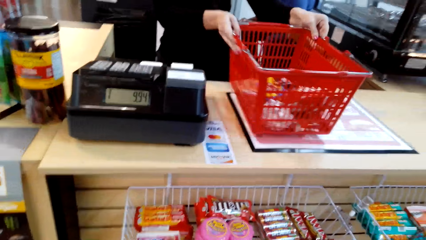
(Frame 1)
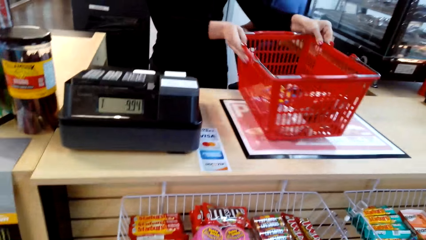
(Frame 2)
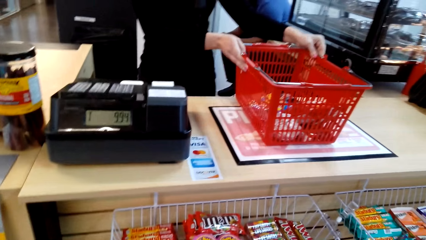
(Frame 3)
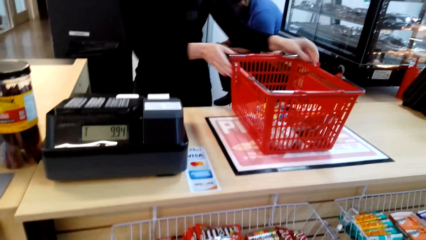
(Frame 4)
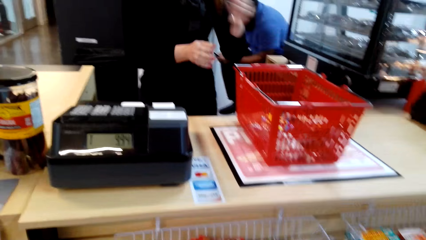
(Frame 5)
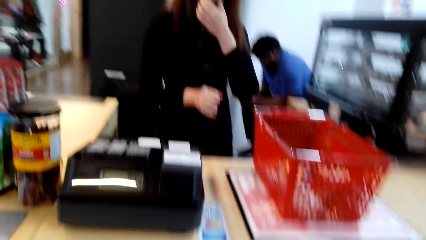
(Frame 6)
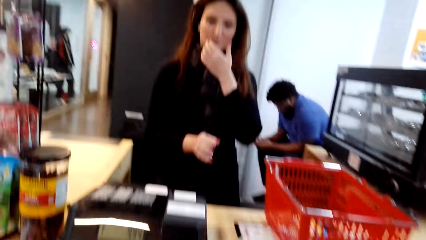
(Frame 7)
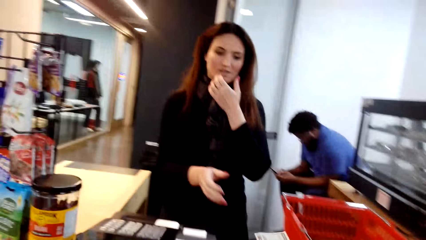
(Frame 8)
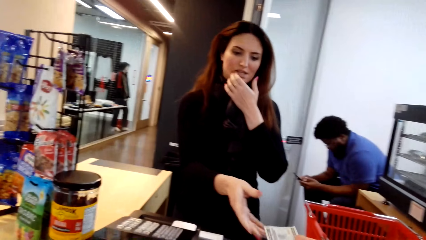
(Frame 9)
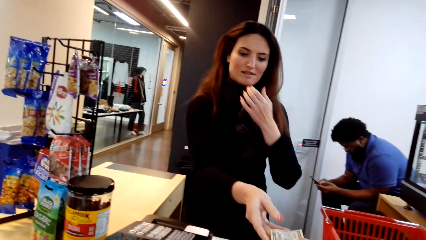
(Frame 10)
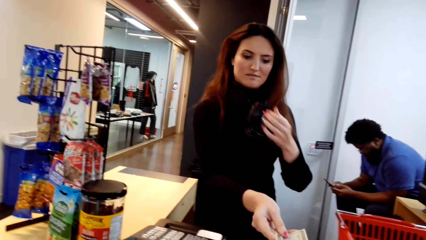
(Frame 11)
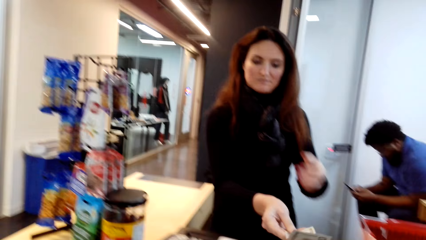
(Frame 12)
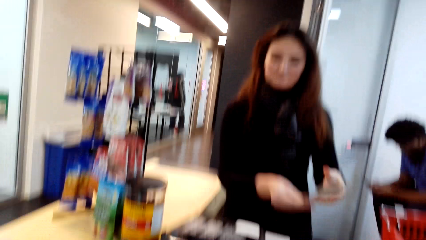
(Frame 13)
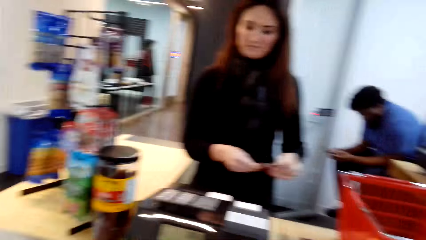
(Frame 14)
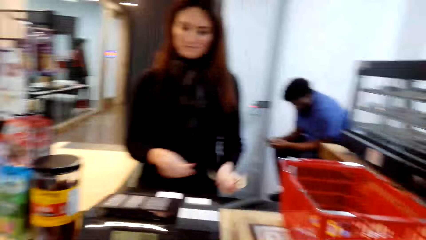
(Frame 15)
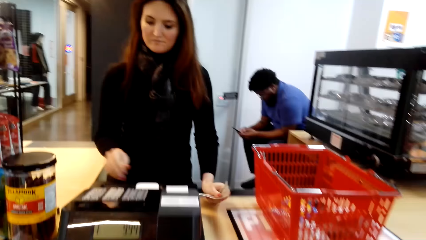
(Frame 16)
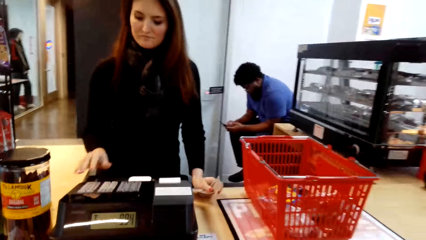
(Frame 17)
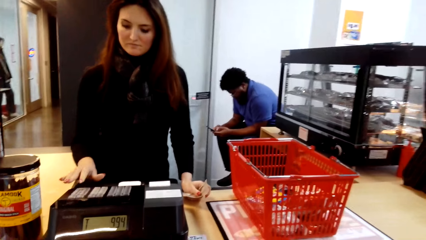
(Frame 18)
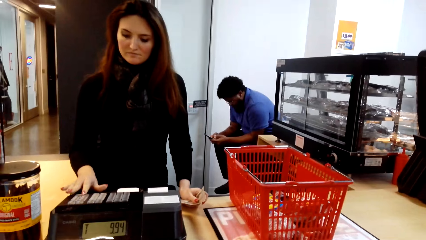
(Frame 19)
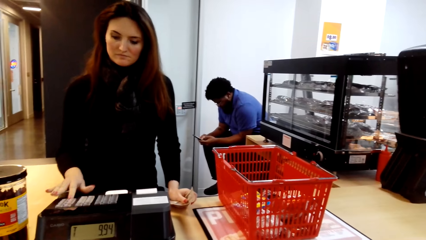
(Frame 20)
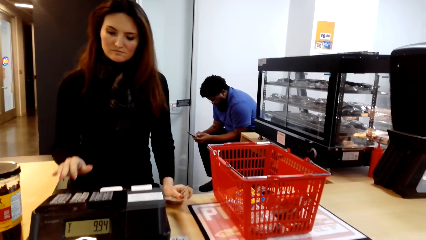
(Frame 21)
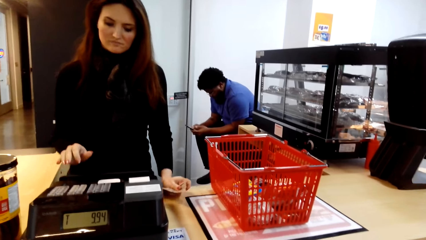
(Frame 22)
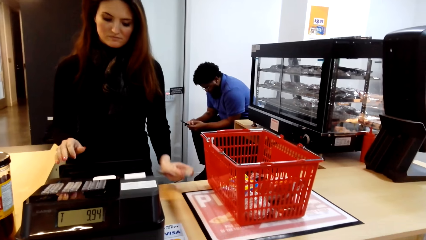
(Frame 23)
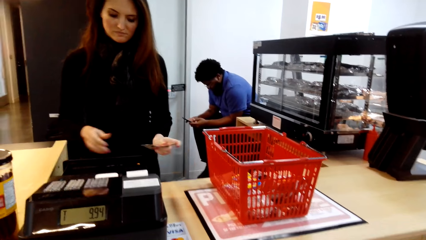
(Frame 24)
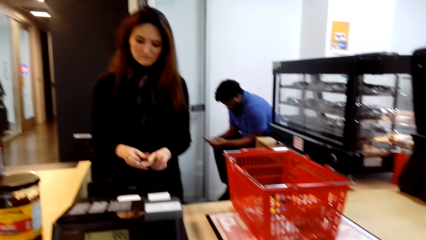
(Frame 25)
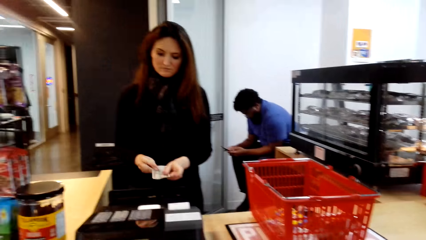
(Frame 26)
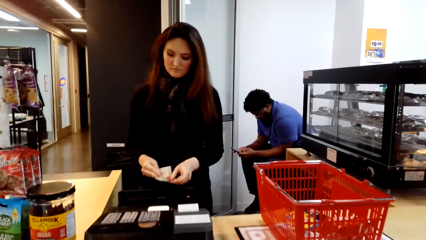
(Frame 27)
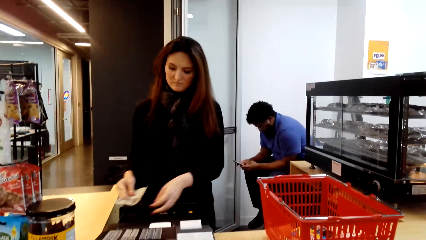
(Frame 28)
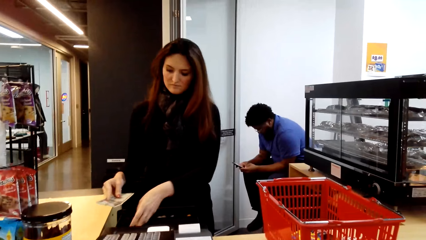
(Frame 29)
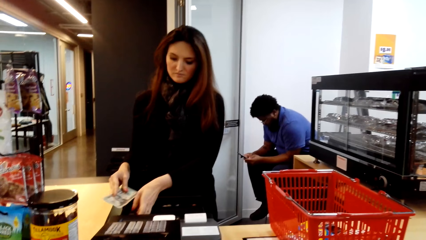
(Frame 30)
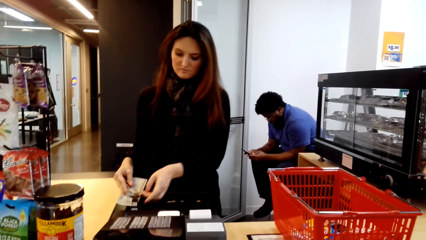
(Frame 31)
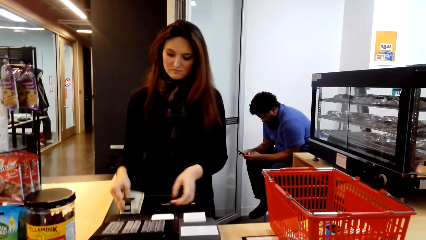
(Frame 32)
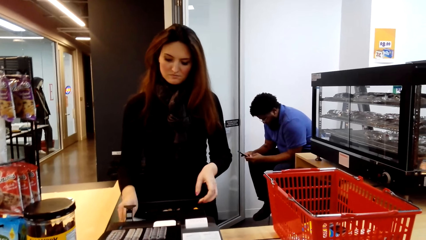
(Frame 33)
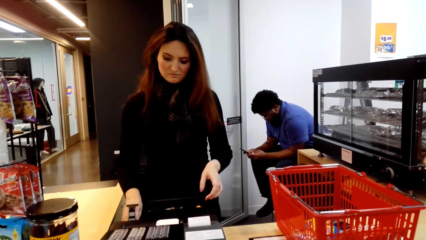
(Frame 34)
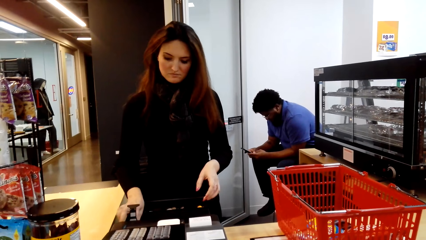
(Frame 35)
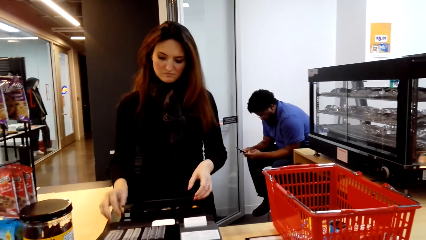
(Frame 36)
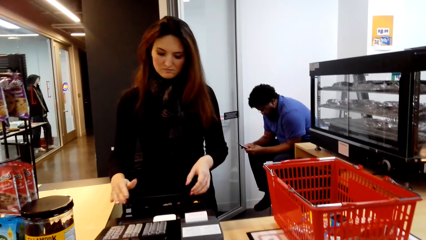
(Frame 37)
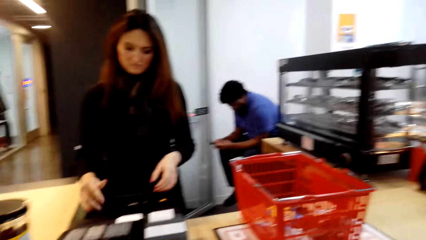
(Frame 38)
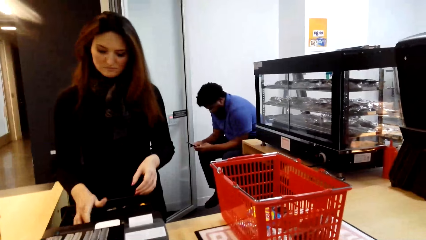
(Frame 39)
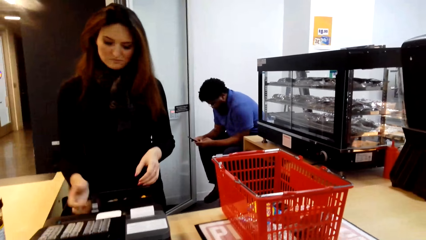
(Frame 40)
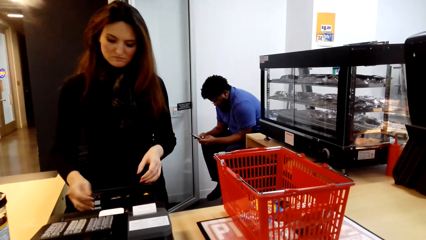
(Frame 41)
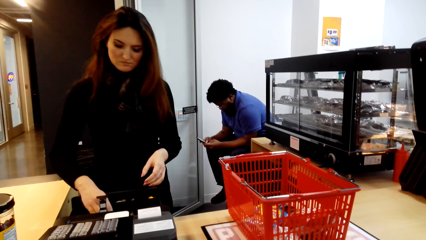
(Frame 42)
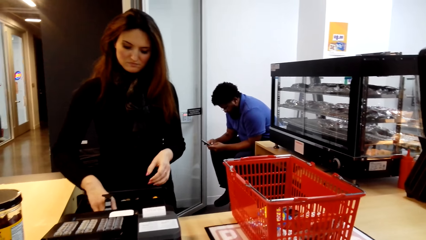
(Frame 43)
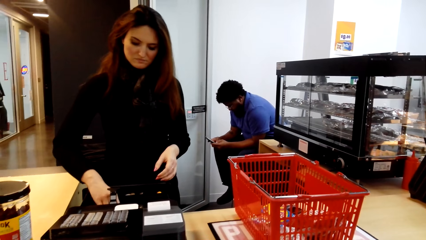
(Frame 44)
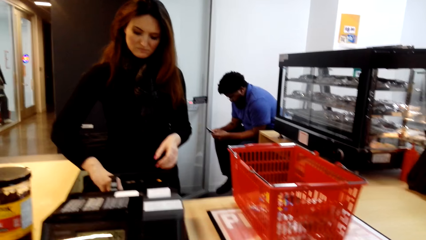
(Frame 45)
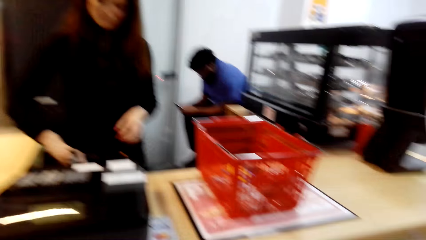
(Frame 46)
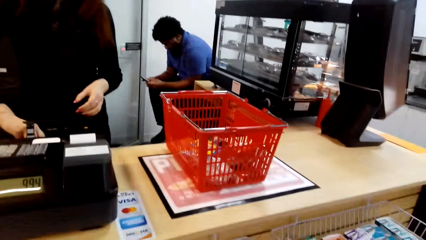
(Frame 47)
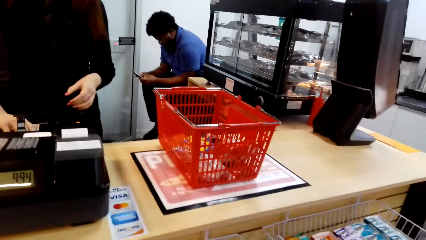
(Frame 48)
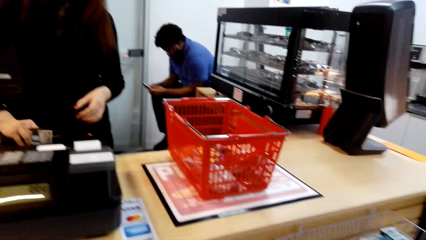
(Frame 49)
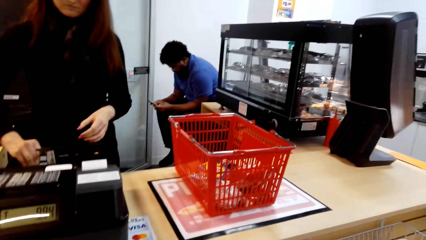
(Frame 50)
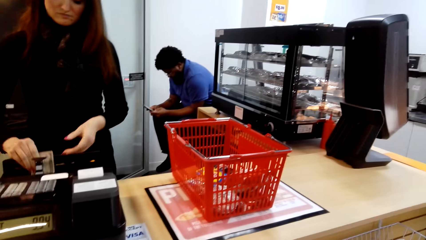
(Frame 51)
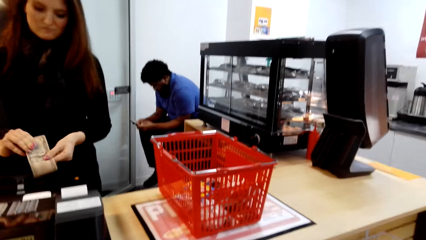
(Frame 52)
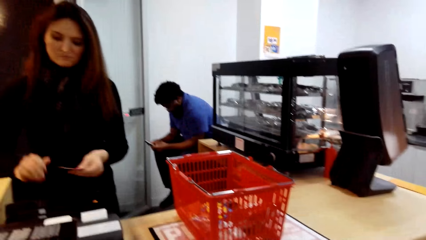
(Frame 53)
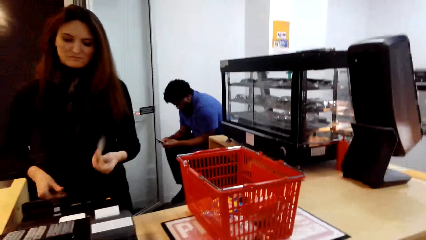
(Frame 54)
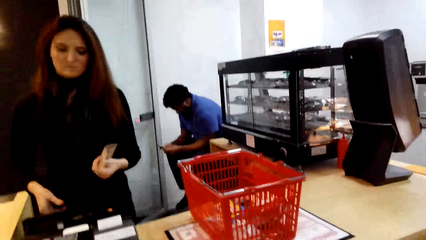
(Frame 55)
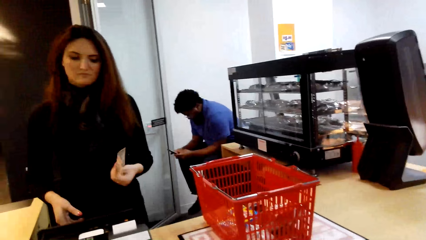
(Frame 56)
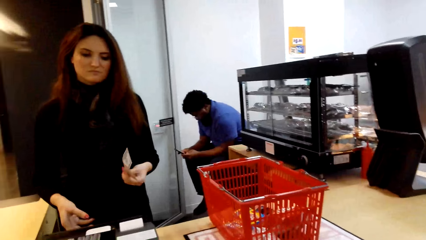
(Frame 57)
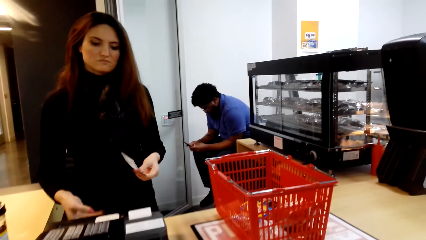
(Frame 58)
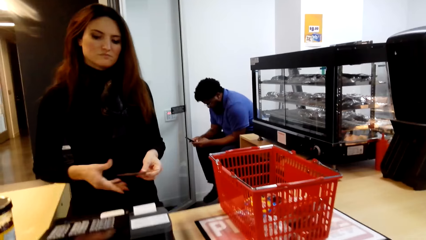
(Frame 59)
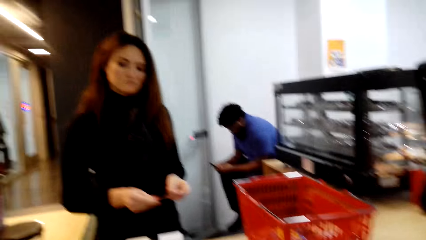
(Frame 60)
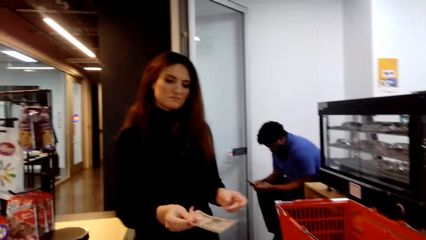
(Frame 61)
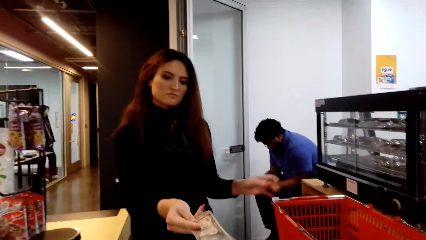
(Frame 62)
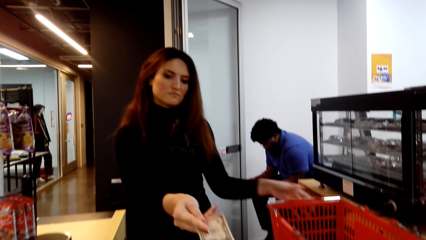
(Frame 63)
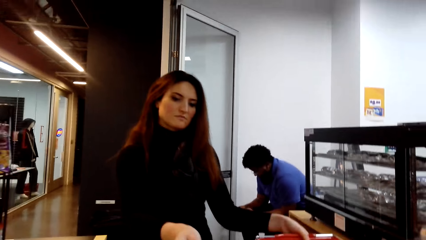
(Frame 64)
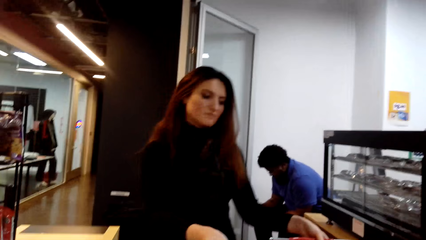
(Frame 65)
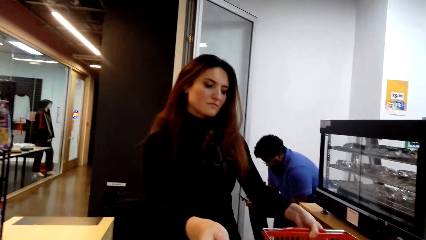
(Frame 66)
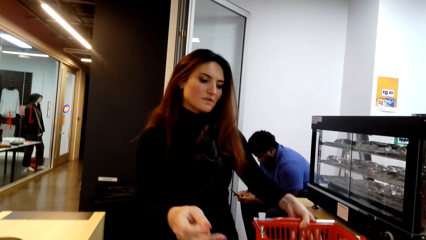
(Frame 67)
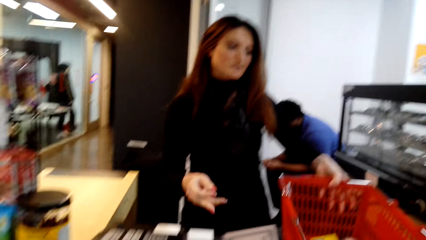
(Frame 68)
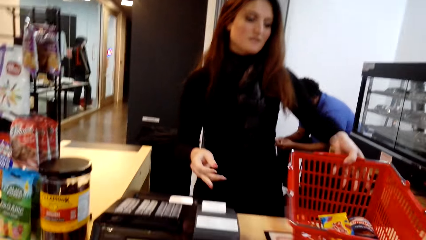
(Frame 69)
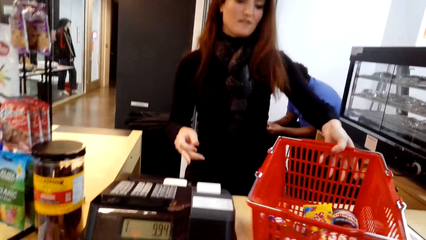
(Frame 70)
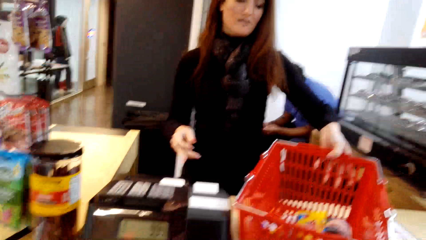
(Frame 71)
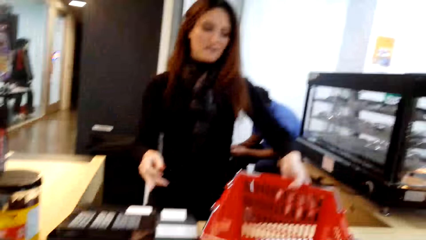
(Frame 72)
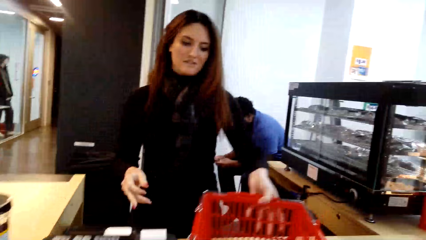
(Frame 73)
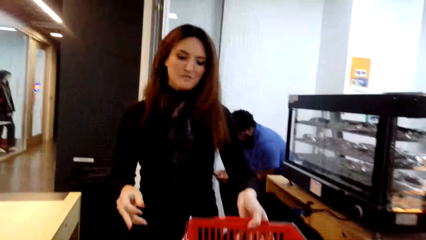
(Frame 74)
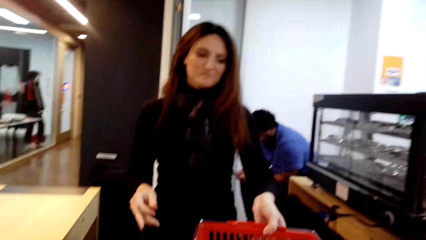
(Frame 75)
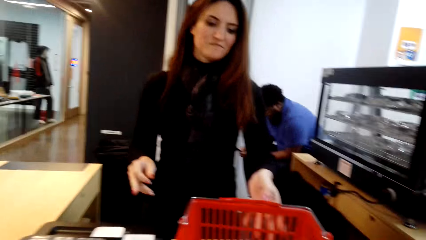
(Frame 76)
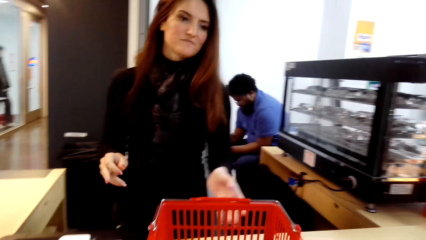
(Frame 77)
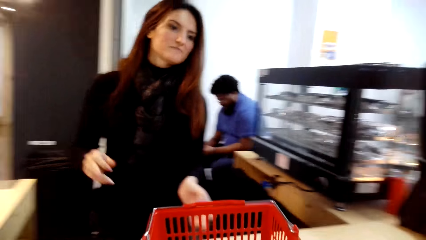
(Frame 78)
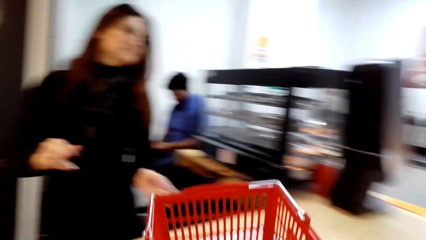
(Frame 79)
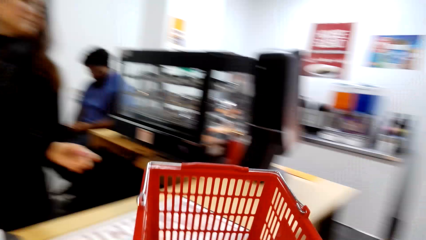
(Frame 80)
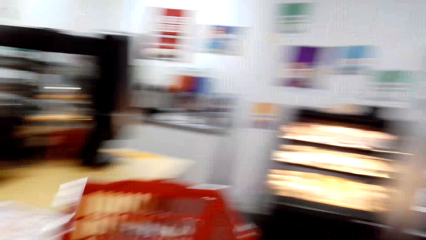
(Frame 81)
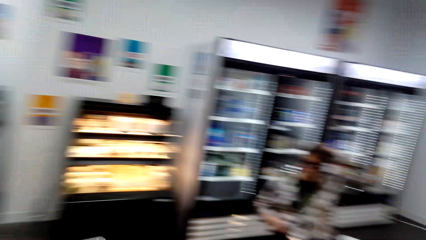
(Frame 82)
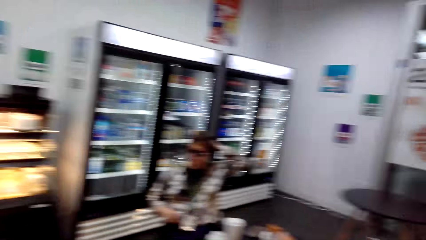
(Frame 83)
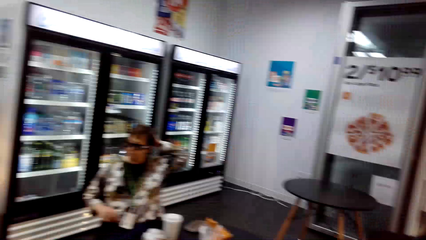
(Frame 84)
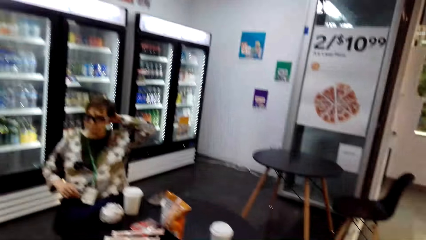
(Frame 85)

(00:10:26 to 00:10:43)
A woman moves the basket, touches the chin, takes the money, calculates the bill, gives out the change, drops the money, picks the money and closes the drawer. The woman gives a person the money. The woman moves the basket.
